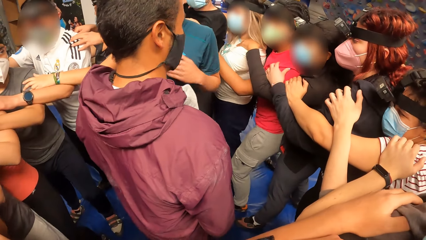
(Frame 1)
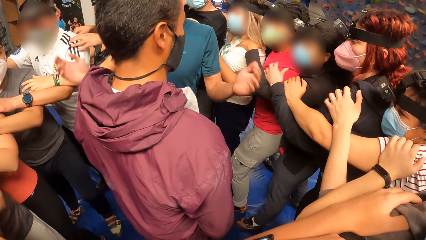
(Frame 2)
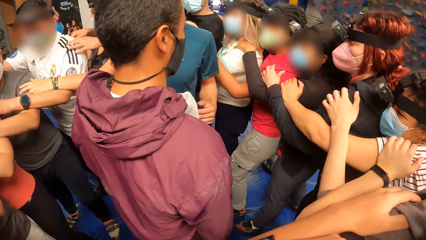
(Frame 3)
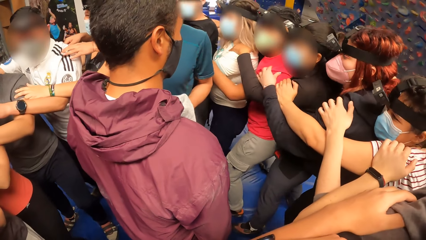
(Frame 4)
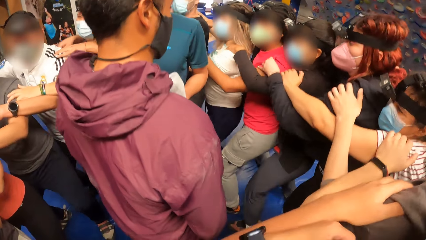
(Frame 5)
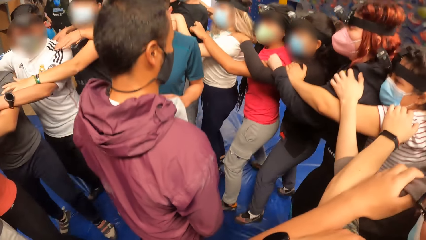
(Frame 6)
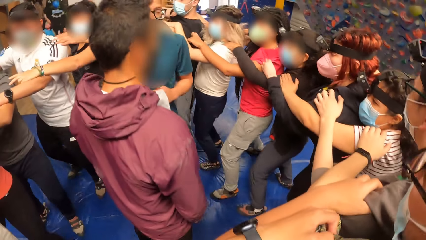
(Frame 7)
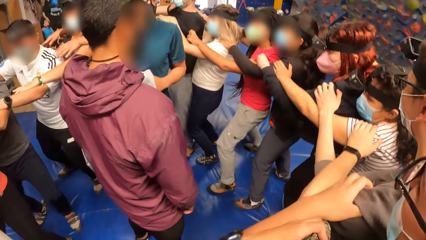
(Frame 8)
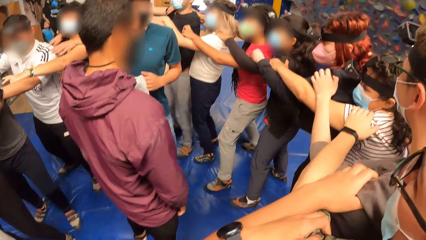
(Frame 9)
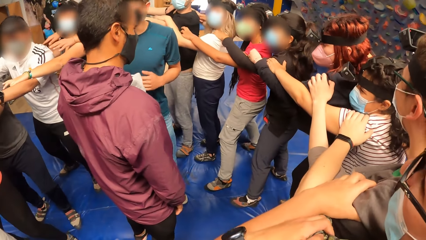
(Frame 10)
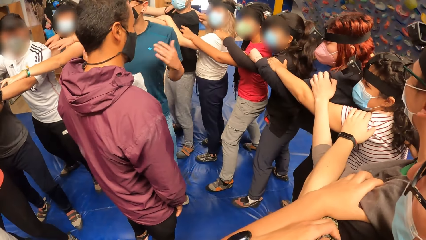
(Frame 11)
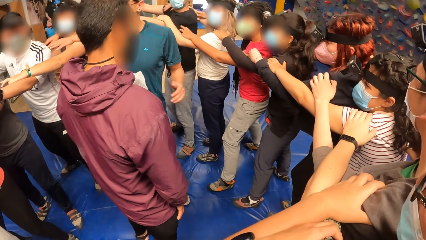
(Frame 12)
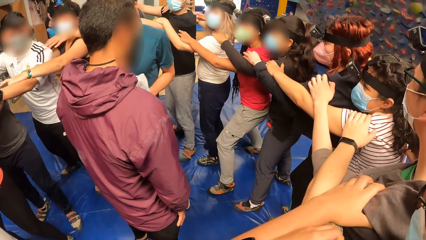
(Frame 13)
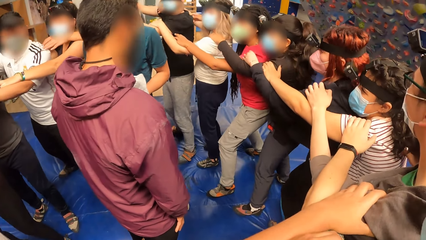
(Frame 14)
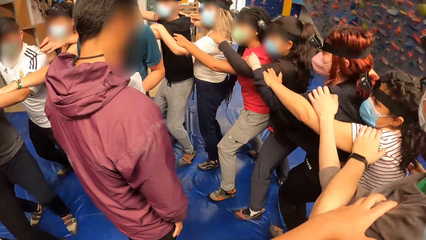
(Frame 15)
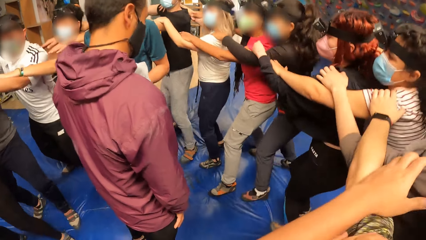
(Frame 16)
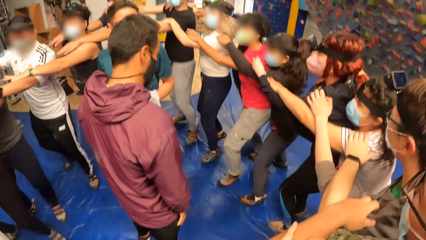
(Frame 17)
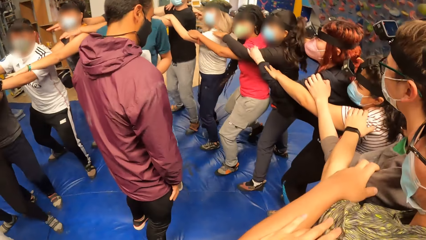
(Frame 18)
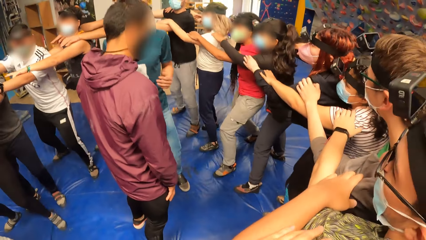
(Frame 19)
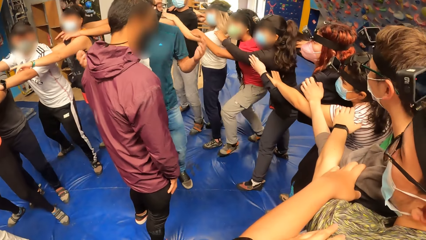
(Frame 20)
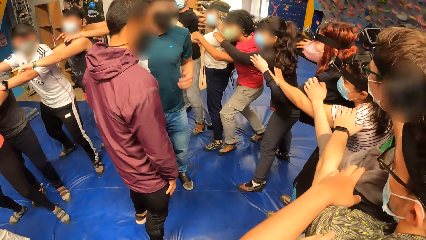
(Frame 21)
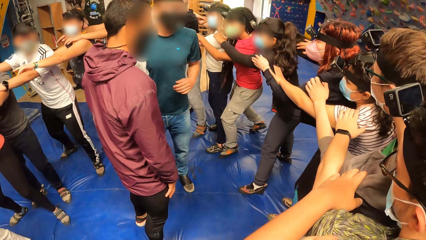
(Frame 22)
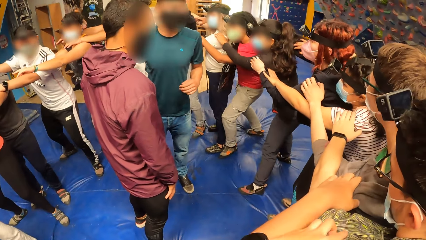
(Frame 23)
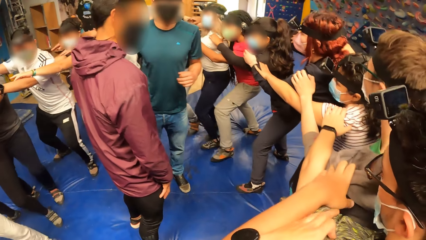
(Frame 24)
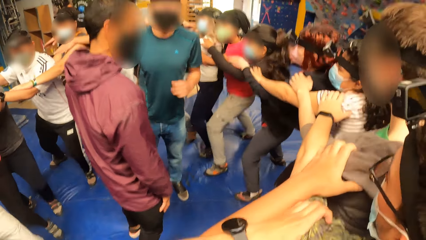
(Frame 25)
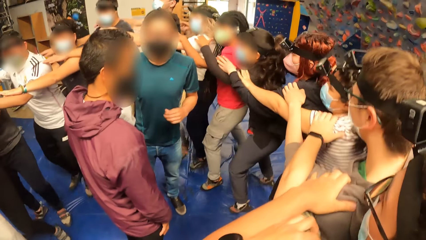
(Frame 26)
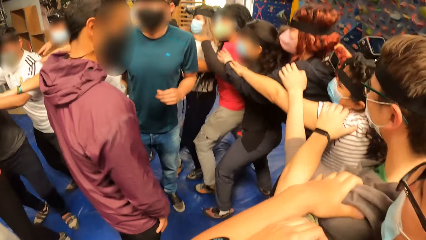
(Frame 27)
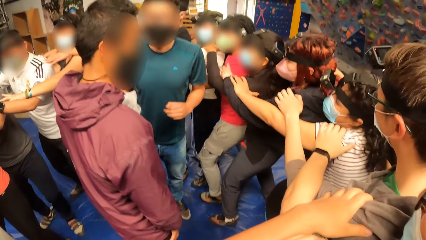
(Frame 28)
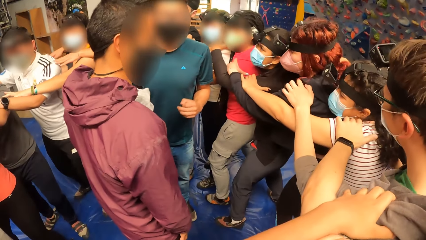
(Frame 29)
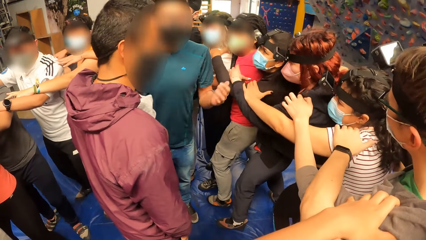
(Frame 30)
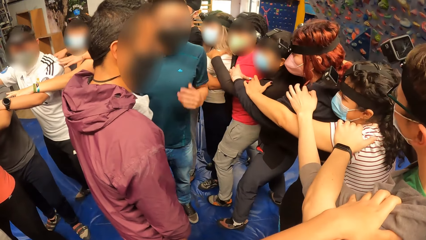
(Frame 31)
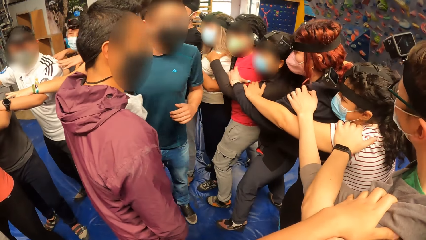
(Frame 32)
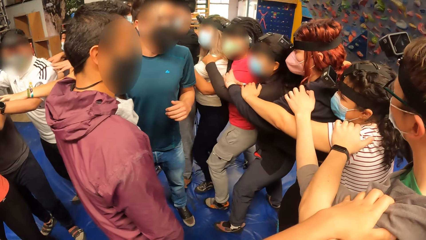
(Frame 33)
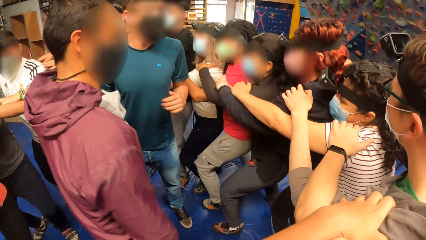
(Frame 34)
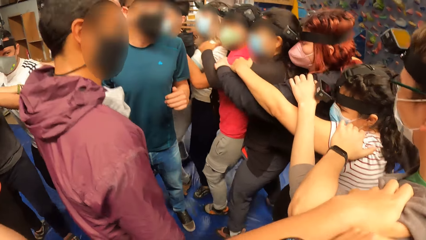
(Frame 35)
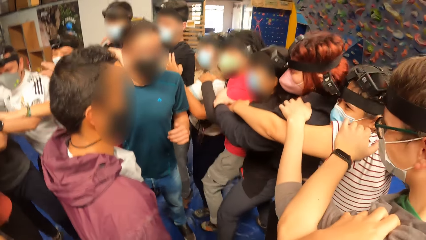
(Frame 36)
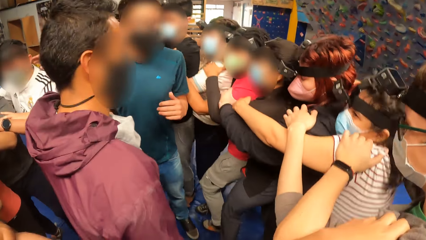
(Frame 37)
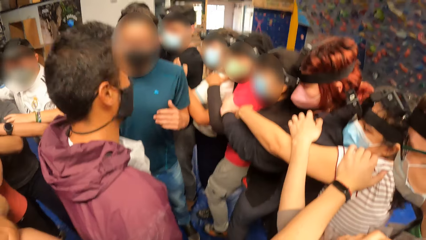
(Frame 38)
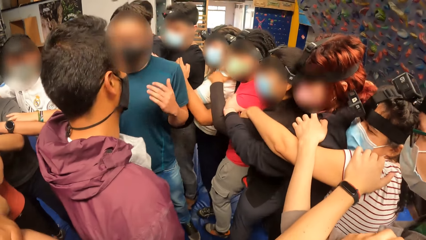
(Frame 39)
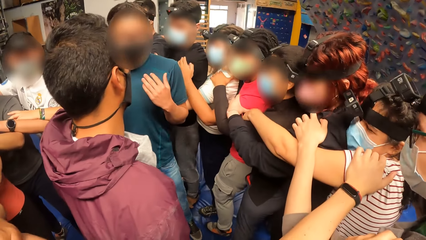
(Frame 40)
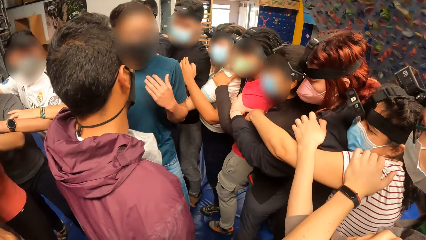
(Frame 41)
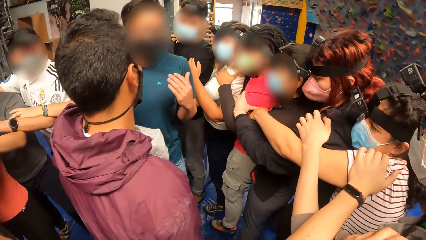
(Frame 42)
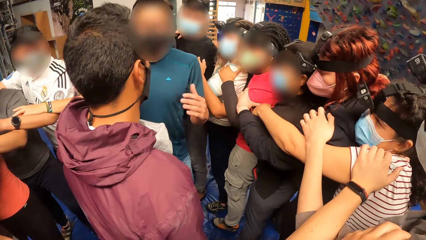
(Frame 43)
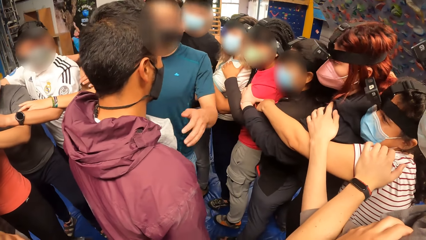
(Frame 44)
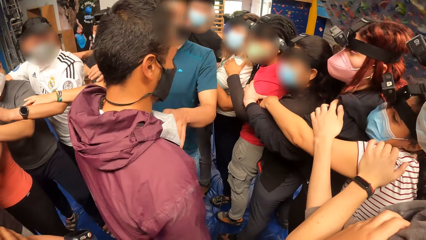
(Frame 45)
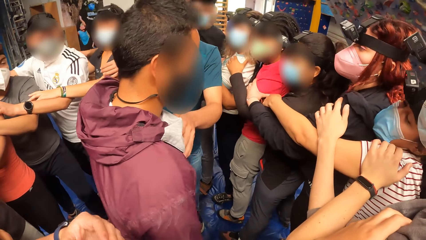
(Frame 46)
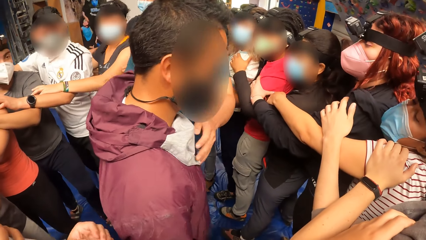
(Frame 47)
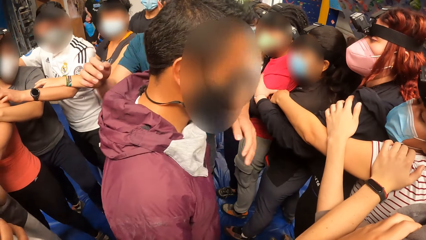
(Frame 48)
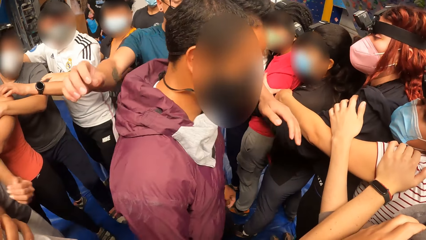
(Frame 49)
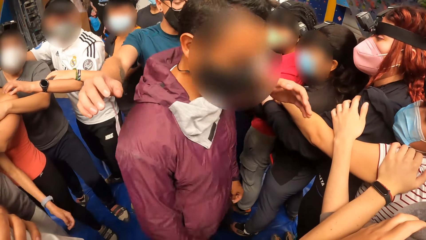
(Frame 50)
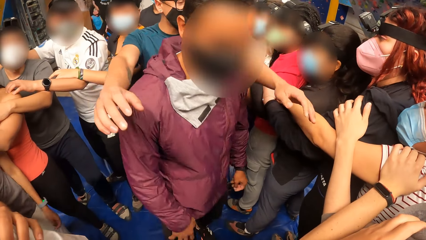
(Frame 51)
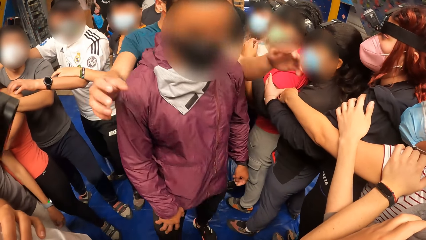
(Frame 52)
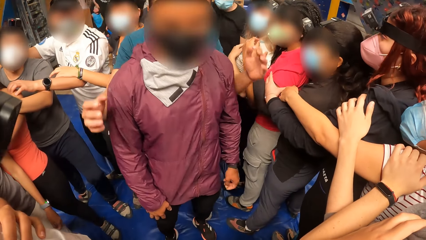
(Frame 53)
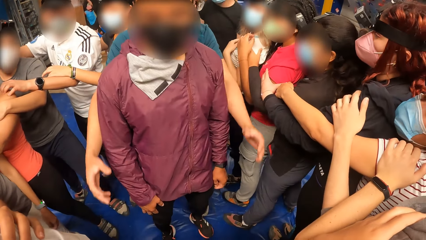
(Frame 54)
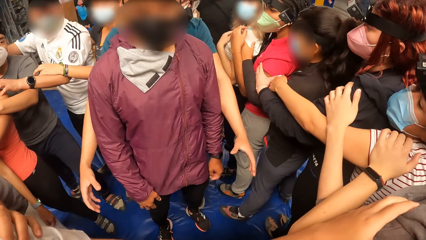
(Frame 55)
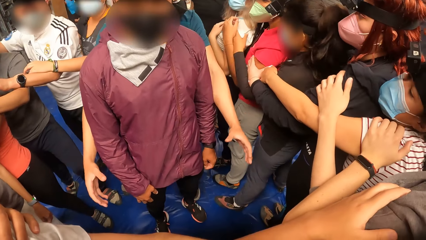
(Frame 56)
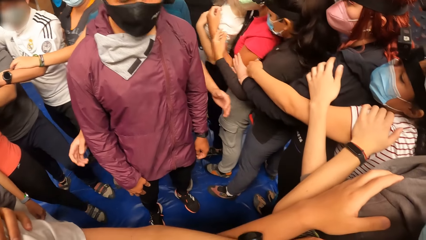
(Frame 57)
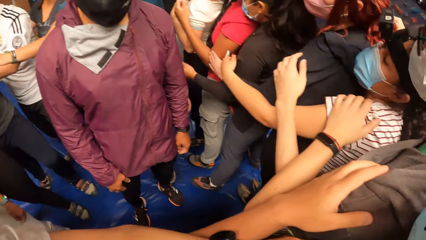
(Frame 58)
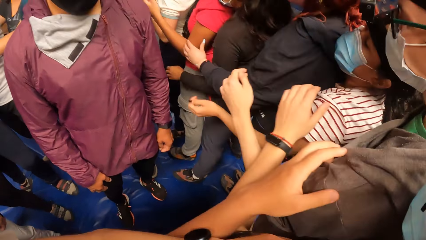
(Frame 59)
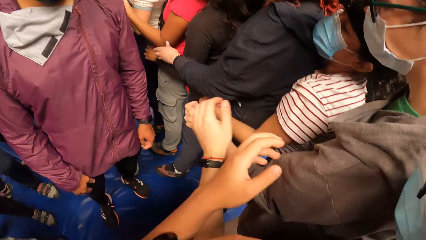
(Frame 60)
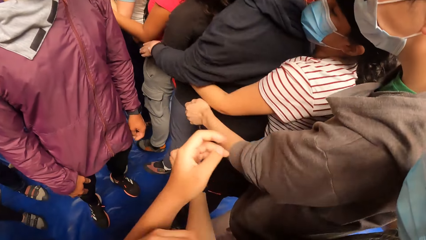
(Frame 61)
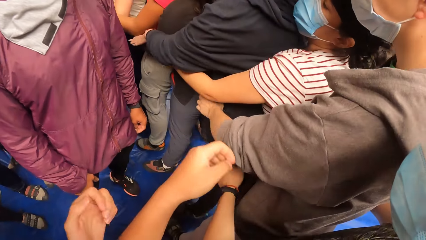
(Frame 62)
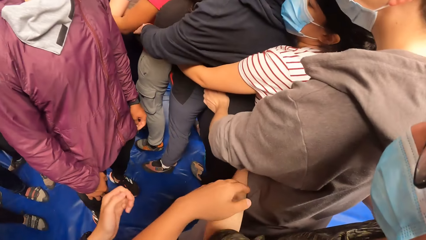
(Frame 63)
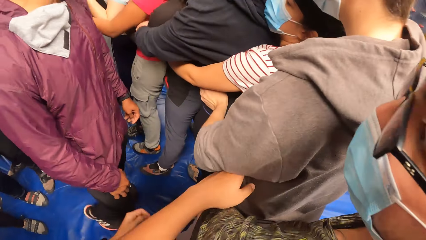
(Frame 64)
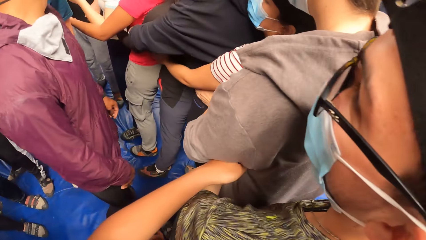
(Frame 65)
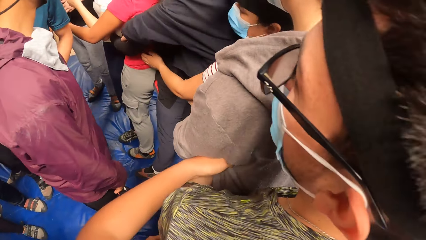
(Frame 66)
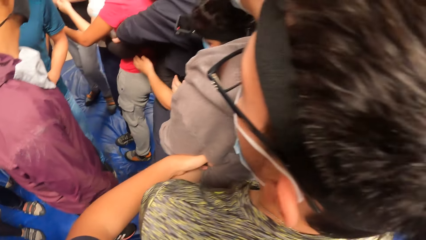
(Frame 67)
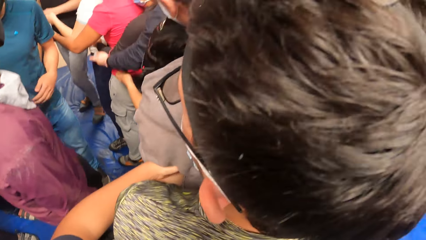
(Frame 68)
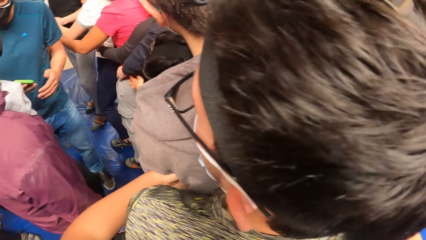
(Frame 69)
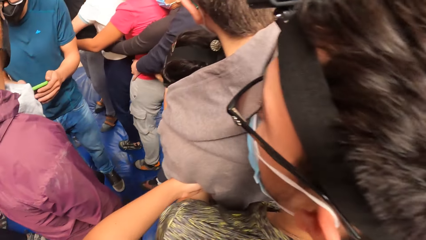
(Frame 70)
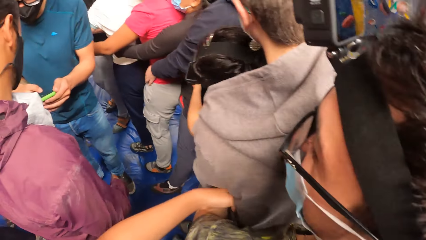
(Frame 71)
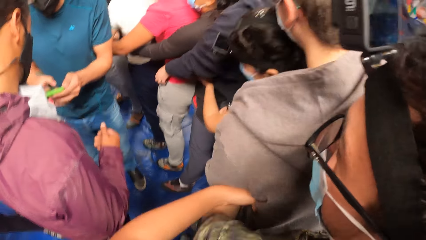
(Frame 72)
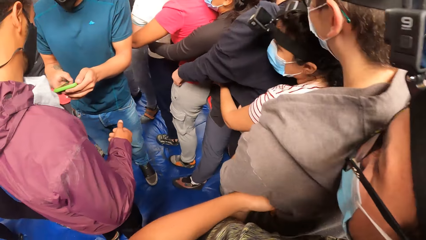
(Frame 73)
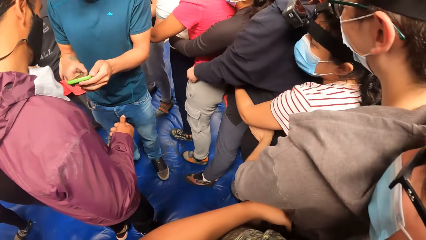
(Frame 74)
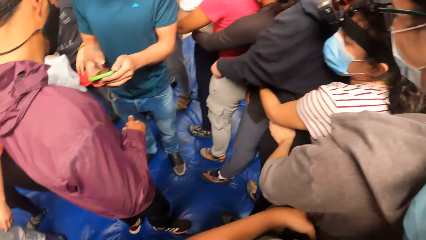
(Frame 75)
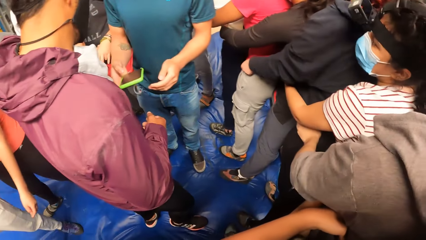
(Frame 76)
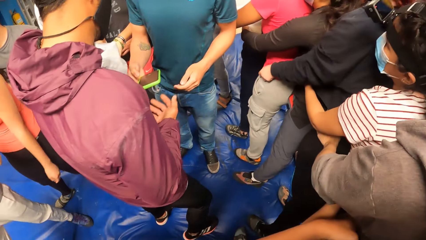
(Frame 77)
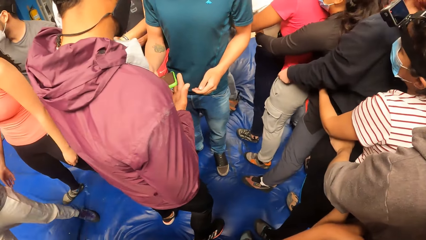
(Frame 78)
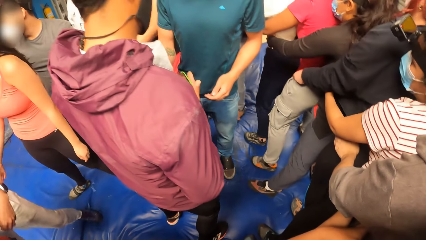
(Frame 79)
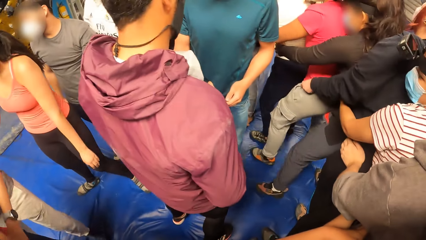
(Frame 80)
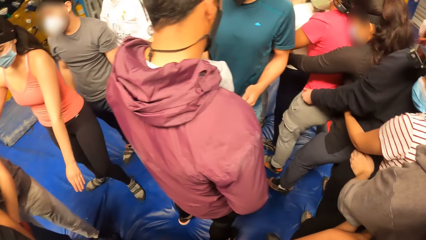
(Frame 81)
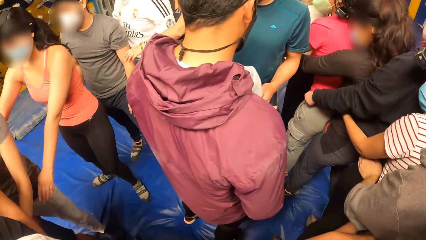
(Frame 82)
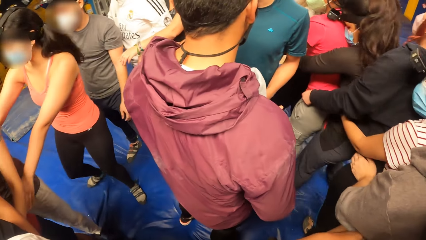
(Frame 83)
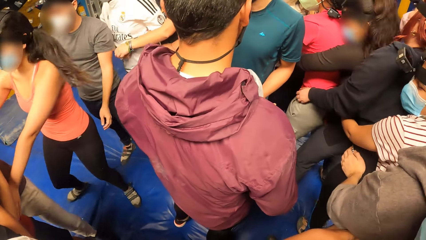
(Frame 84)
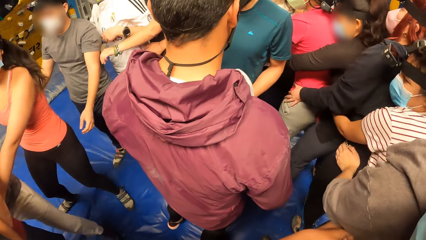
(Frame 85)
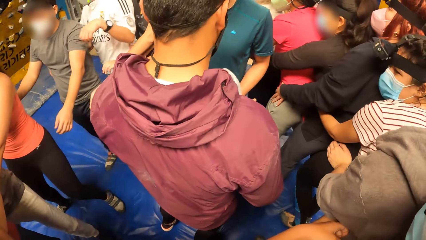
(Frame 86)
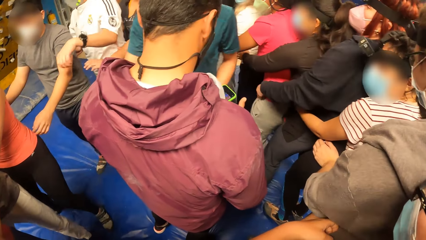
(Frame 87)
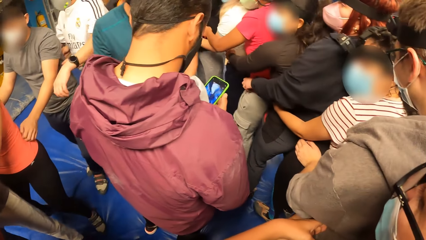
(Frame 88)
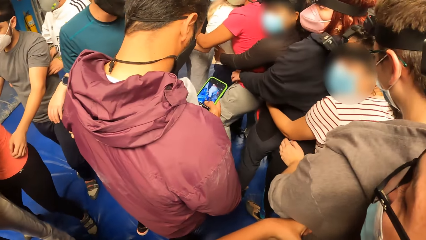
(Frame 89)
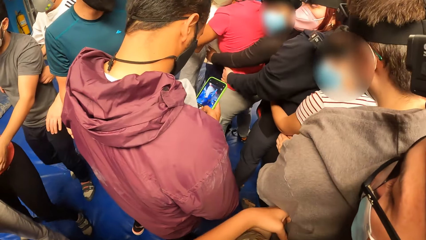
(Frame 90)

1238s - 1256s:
A man moves the hands. The camera wearer jumps on the mattress. The man moves the hands. The man touches another man with his left hand. The first man stands behind the other man. The camera wearer removes his left hand from the left shoulders of a third man. He places his left hand on the waist of the third man. He holds the third man's waist. The first man holds the phone, dials the phone and passes the phone in his right hand to the right hand of the other man.
